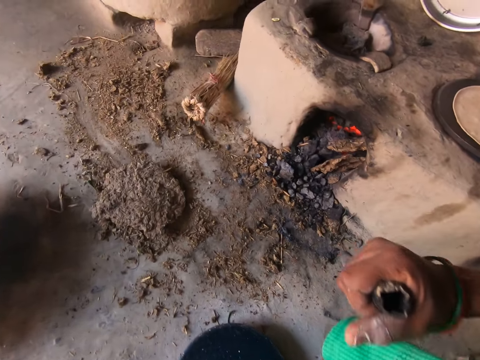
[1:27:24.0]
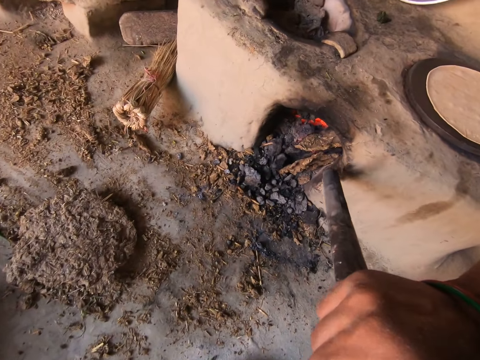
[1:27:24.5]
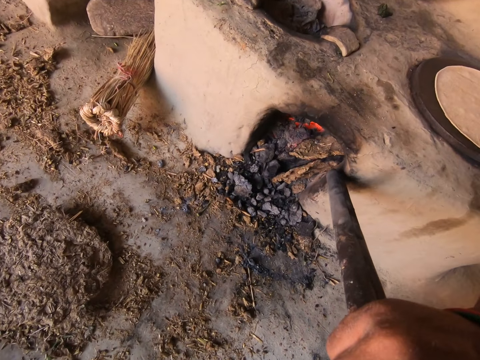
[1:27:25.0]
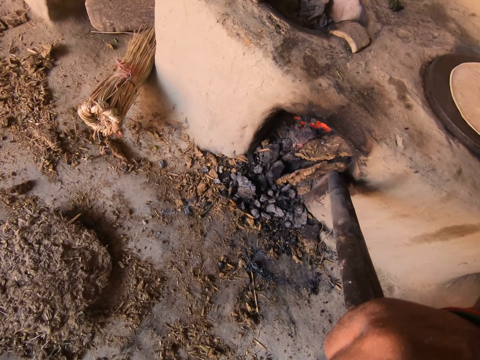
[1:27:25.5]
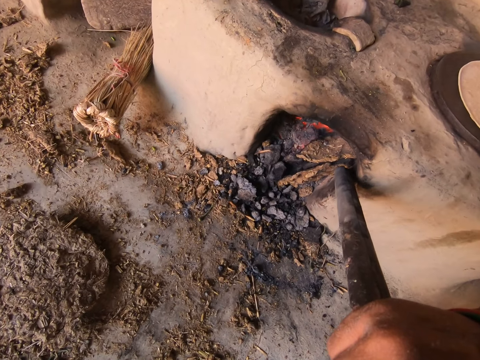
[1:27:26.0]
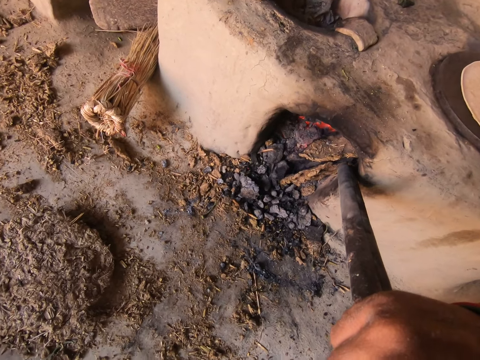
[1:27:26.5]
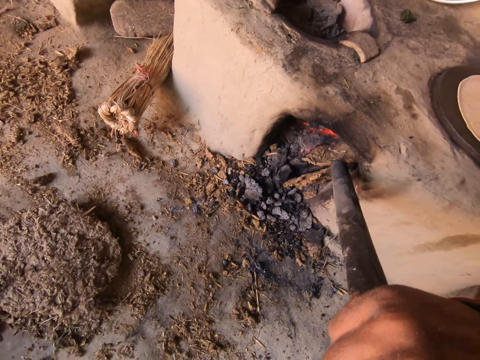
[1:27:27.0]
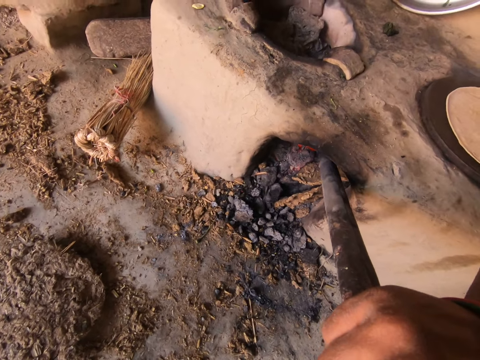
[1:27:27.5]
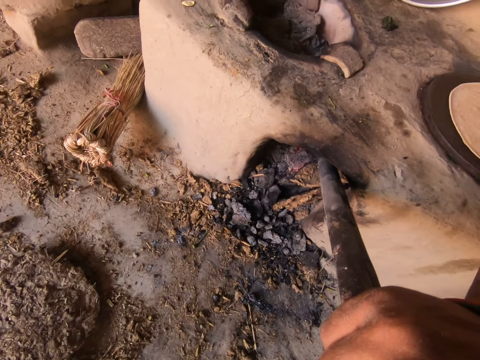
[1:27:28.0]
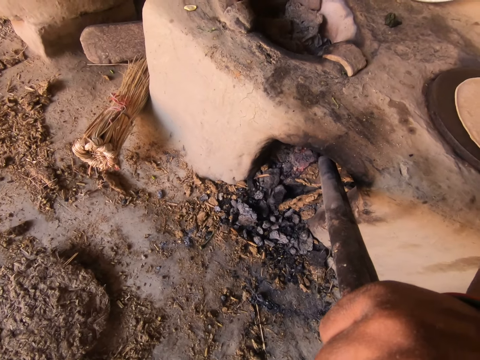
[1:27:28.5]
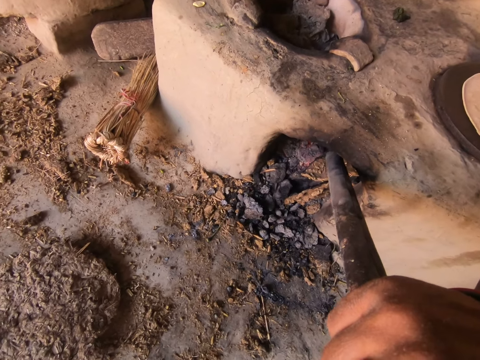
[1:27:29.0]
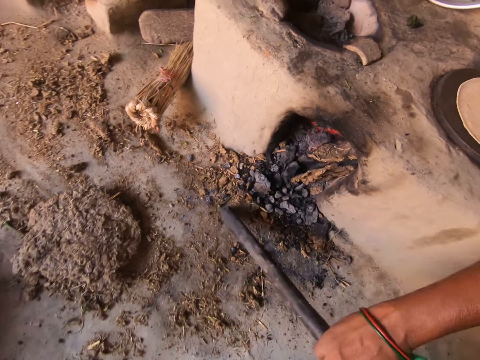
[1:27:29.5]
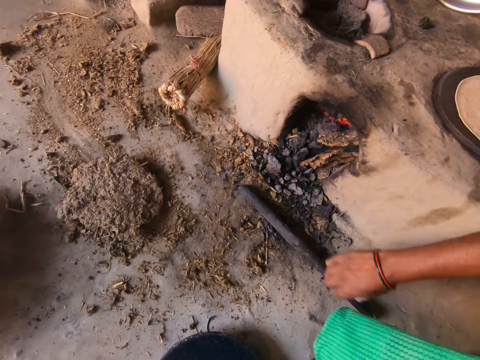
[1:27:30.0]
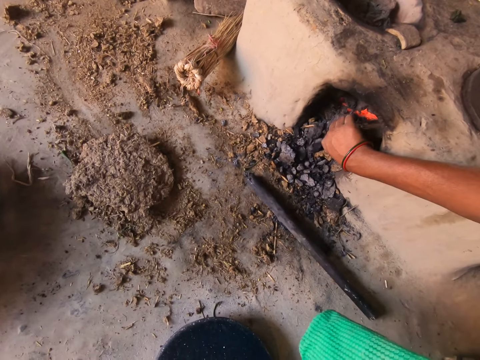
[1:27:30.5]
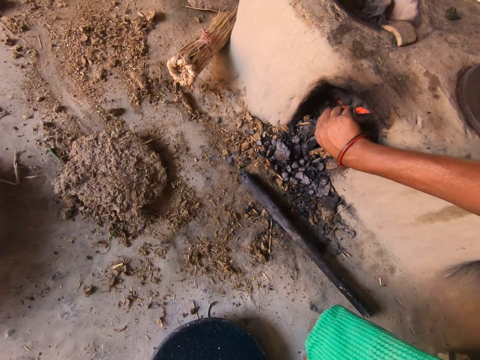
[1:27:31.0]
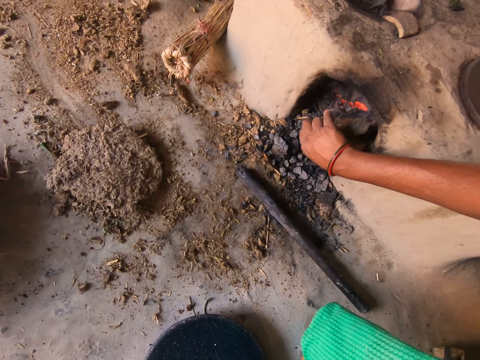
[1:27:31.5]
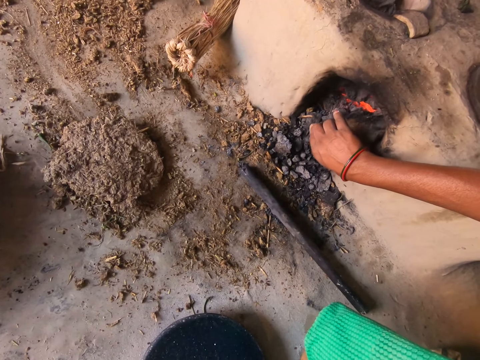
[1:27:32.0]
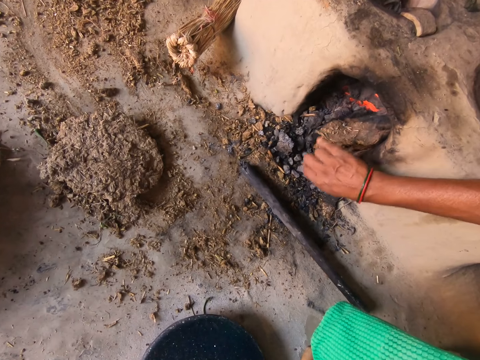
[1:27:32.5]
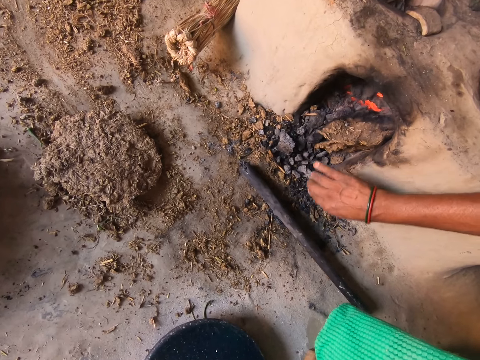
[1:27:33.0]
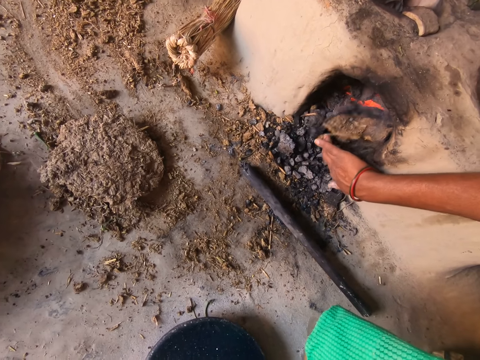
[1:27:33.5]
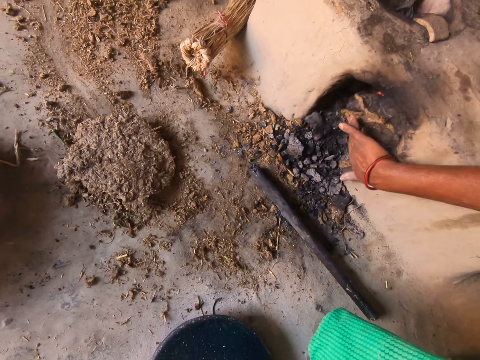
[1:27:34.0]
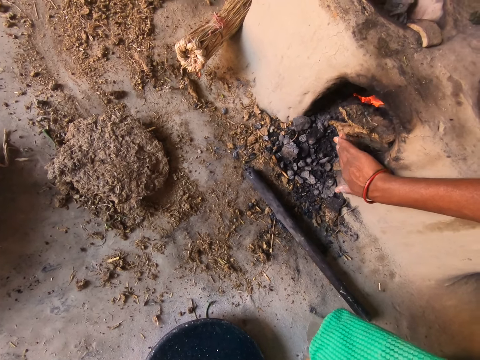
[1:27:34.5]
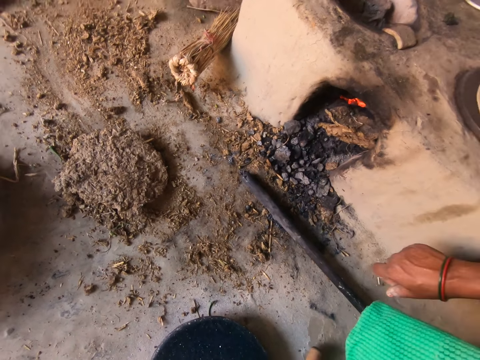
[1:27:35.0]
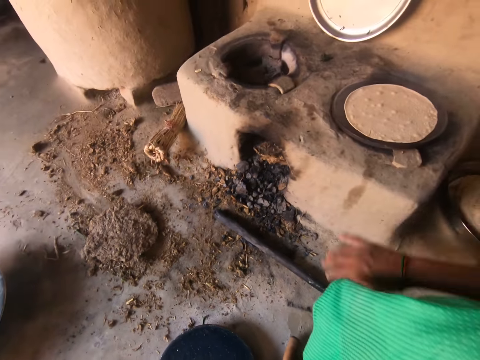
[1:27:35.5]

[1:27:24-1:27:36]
The camera wearer picks up the rod from the floor with her right hand. She pushes firewood inside the stove. She adjusts the fire with the rod with her right hand, drops the rod on the floor with her right hand, and adjusts the dried cow dung in the fireplace with her right hand.

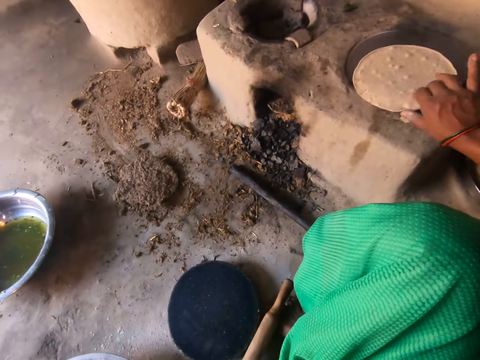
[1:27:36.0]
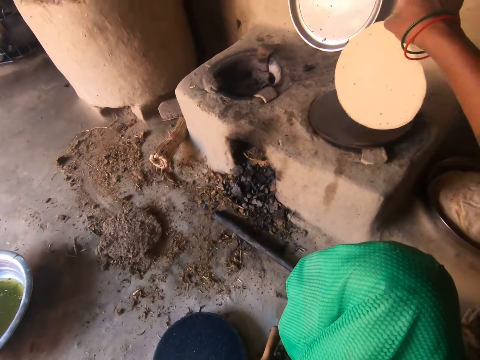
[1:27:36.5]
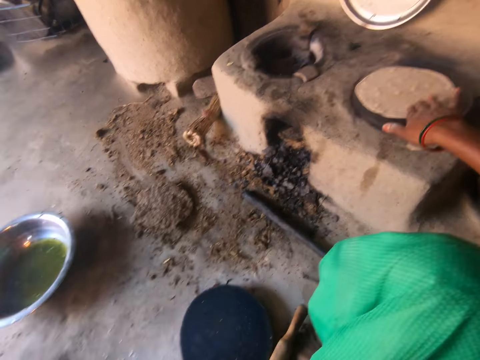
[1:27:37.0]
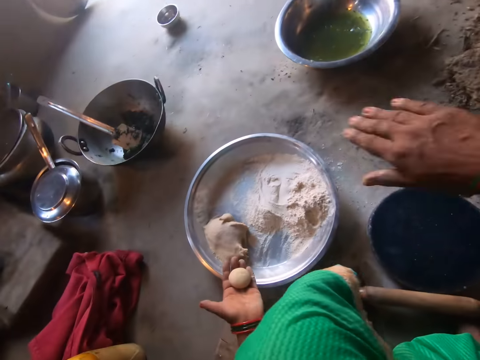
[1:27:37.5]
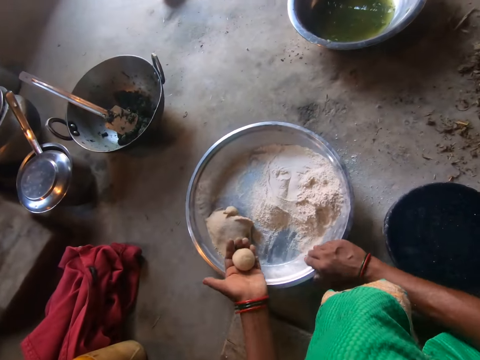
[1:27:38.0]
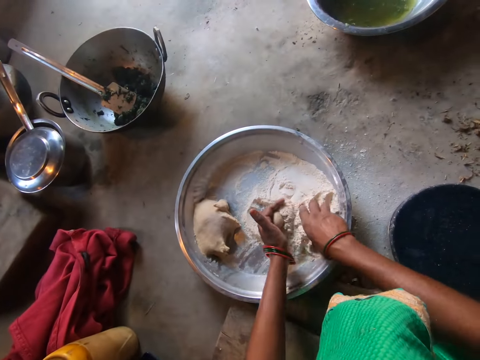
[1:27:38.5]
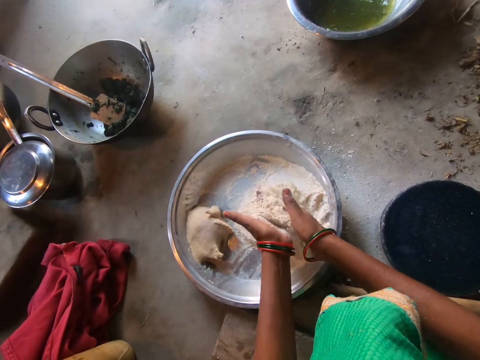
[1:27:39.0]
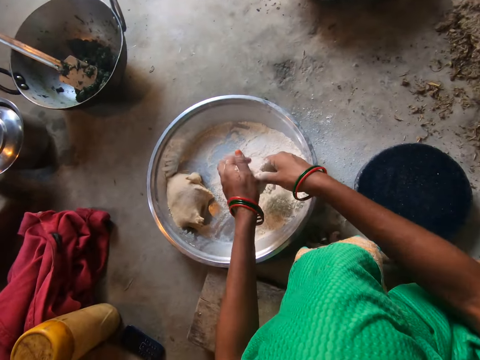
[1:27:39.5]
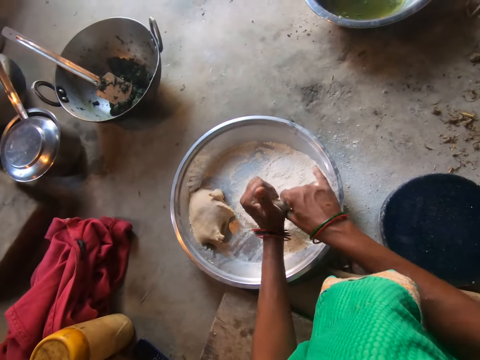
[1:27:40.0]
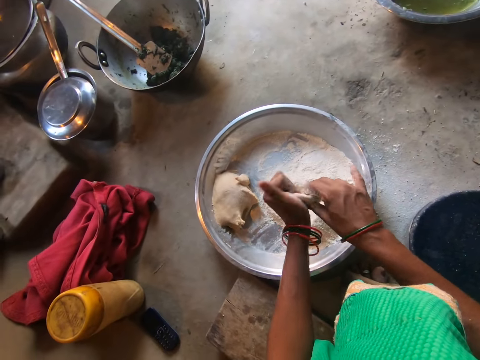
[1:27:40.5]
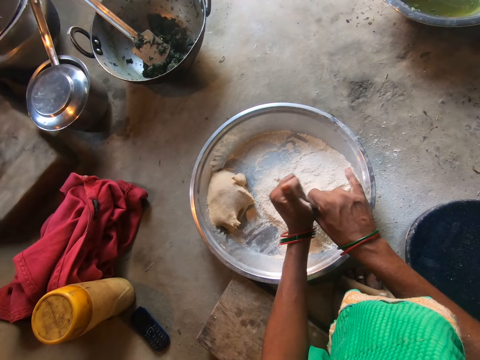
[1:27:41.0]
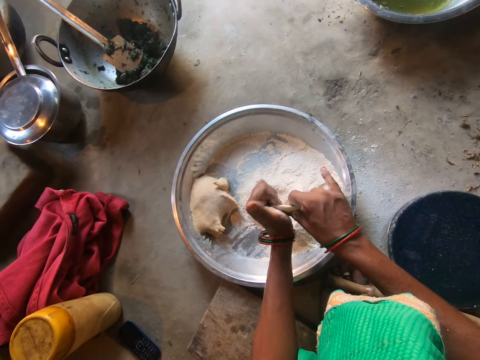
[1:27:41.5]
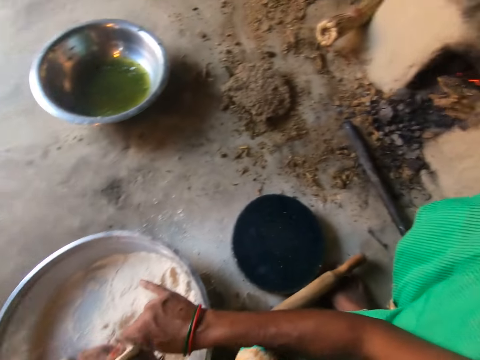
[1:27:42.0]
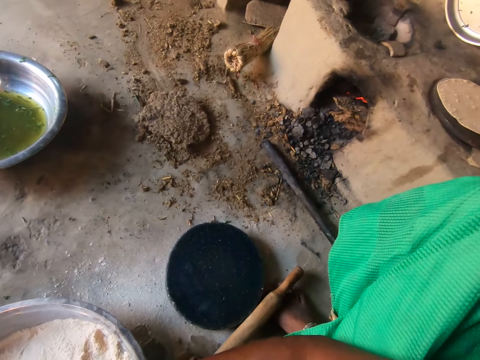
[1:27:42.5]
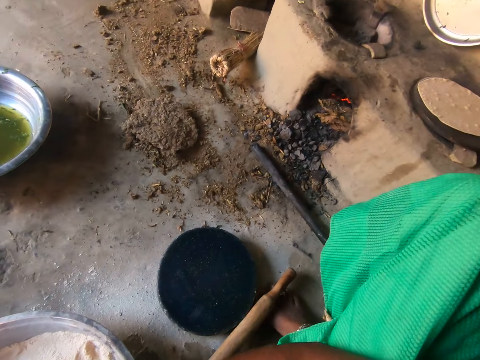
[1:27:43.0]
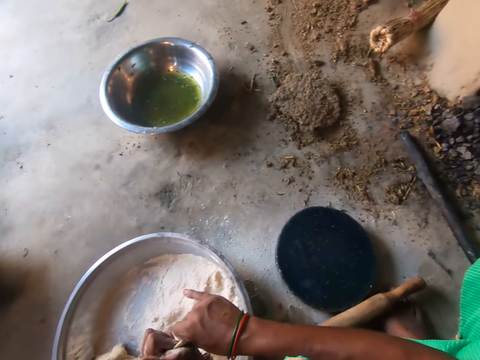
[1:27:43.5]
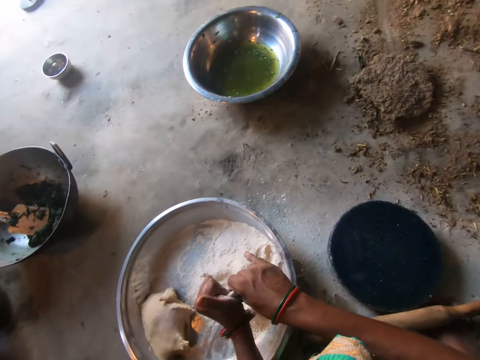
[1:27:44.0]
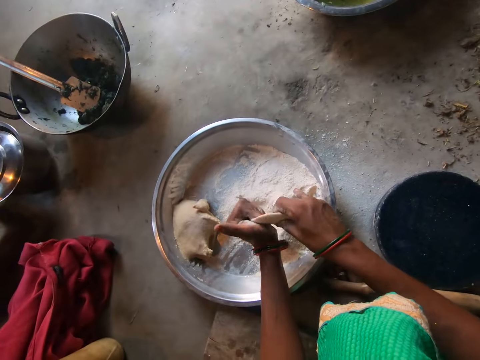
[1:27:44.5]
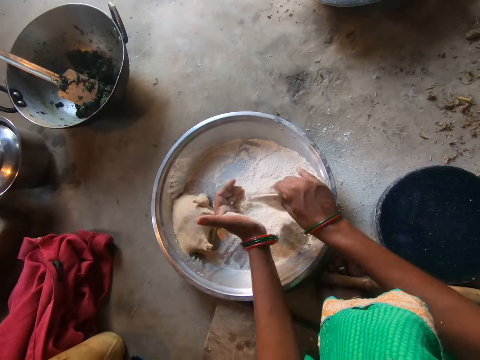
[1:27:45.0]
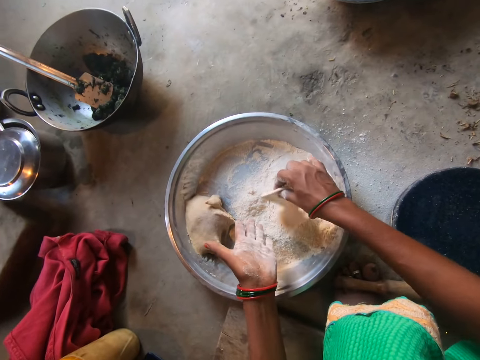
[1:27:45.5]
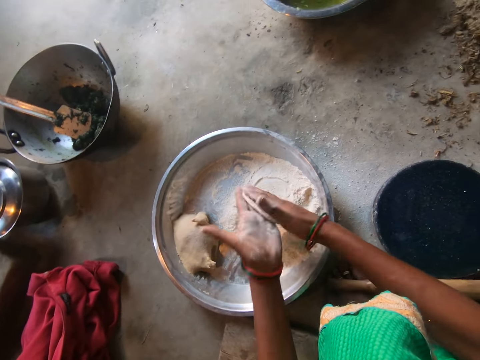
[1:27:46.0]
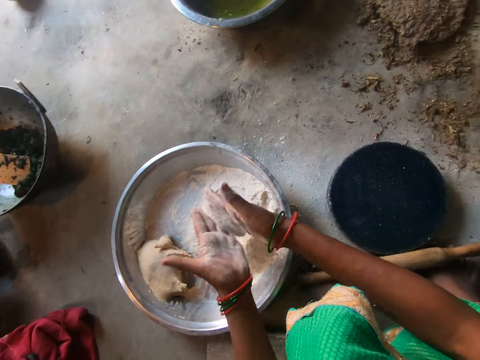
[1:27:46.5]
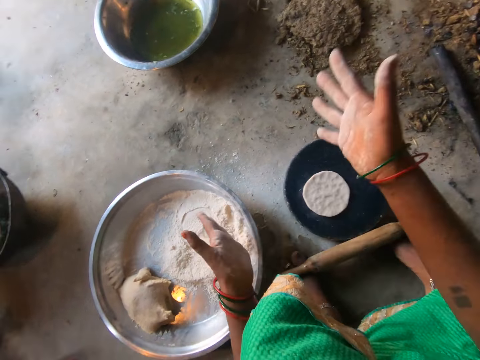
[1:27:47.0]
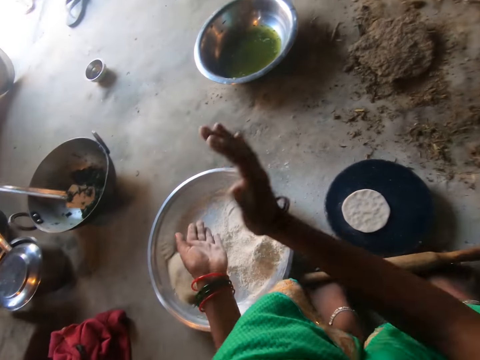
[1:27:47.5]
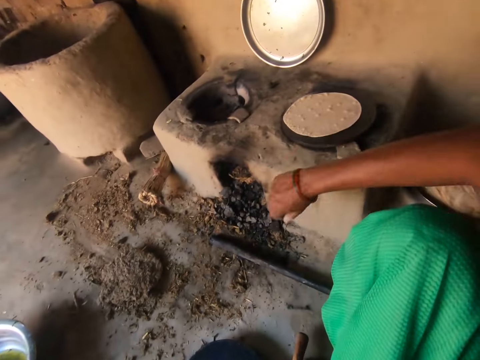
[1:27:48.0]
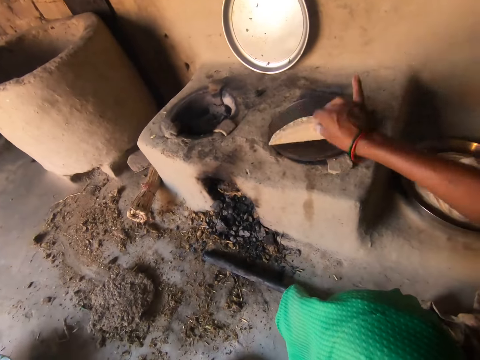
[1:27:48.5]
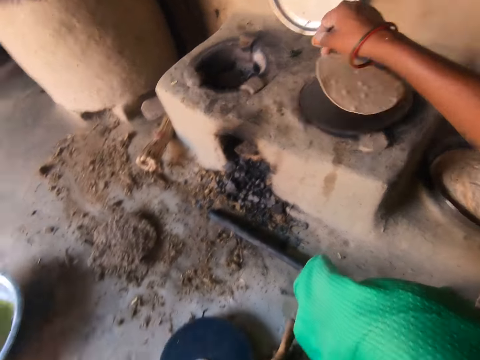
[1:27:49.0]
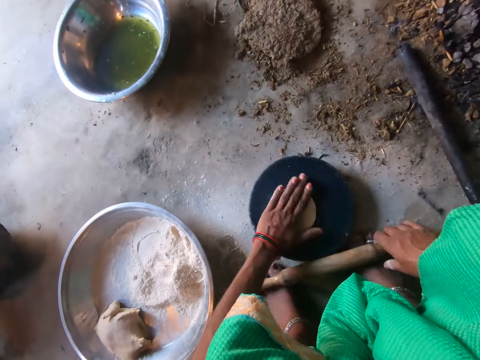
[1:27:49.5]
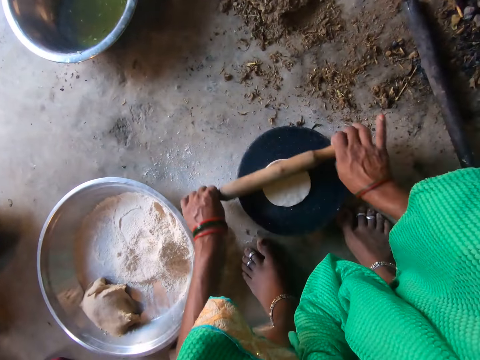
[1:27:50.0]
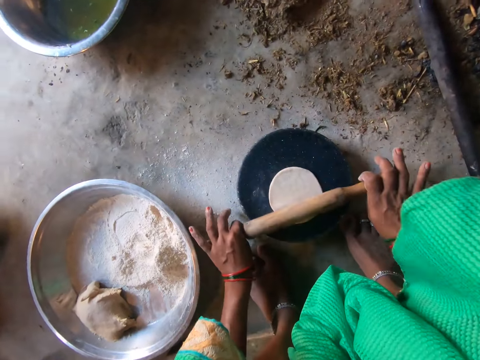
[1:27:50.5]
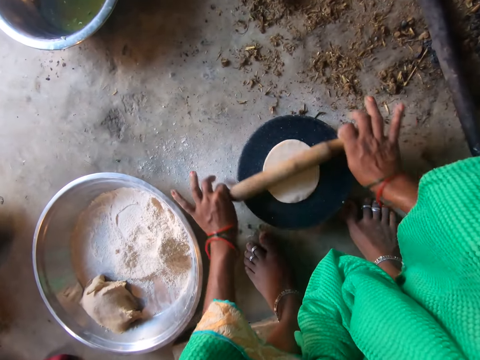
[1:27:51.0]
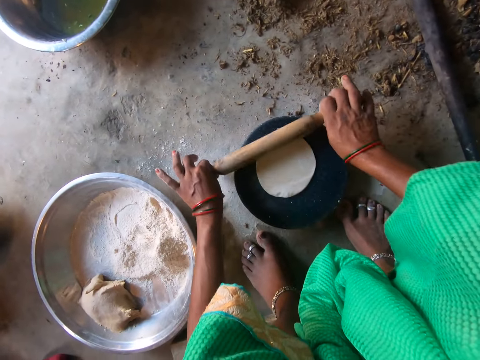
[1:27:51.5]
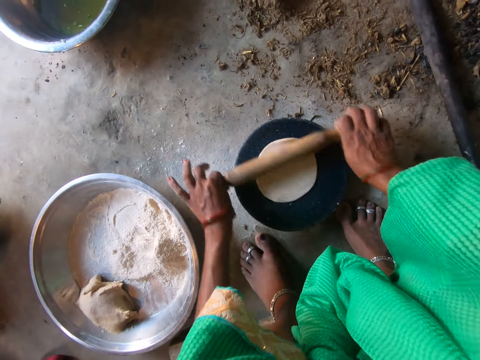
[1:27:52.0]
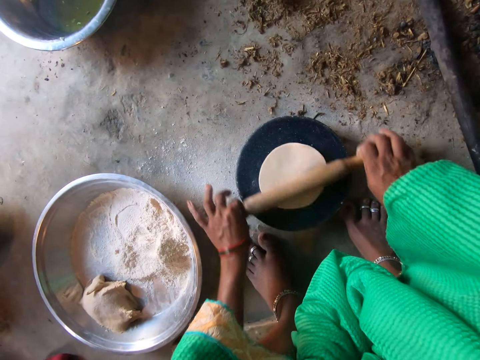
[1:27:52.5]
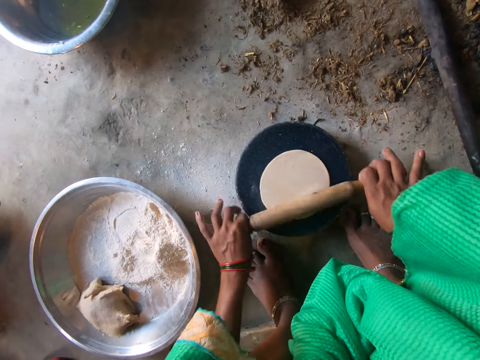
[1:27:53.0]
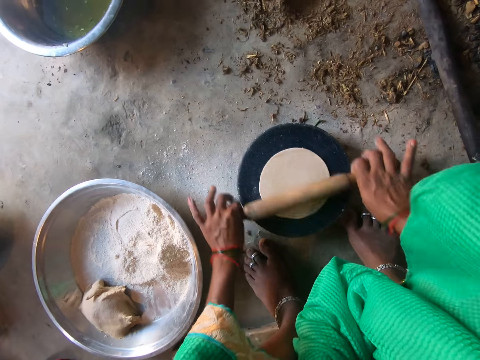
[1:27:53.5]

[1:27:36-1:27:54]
The camera wearer turns over the dough on the hot plate with her right hand. She hits the basin on the floor with her right hand. She kneads the dough with both hands. She puts flour on the dough. She rolls the dough round. She kneads the dough. She drops the dough on the plate with both hands and dusts her hands. She turns over the dough on the hot plate with her right hand. She picks up the rolling pin from the floor with her right hand. She adjusts the dough on the plate with her left hand. She rolls the dough with the rolling pin in her right hand.
